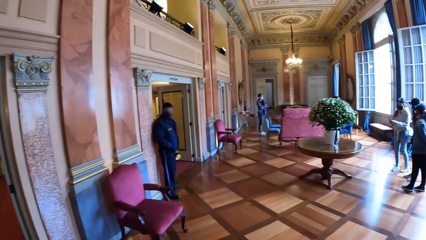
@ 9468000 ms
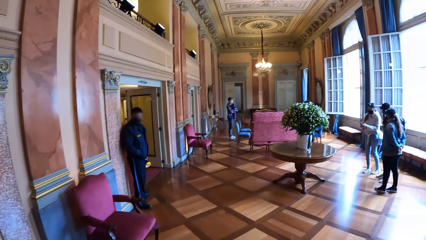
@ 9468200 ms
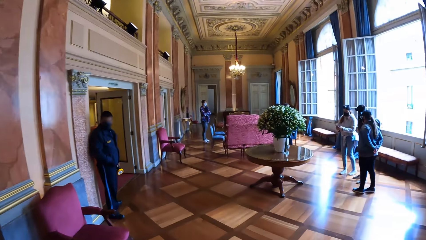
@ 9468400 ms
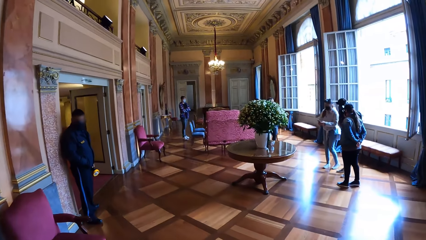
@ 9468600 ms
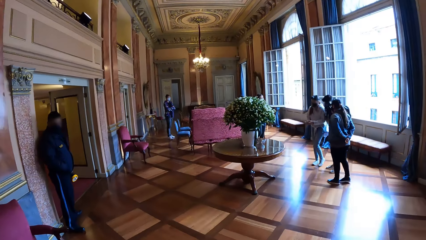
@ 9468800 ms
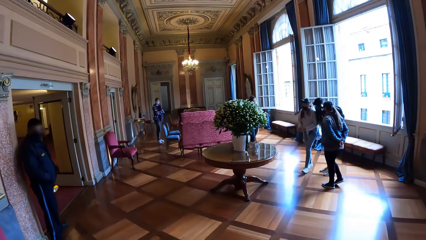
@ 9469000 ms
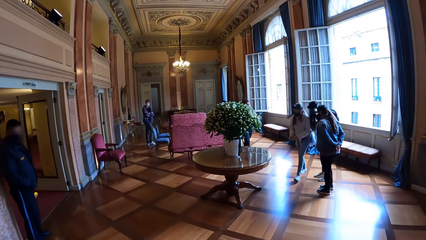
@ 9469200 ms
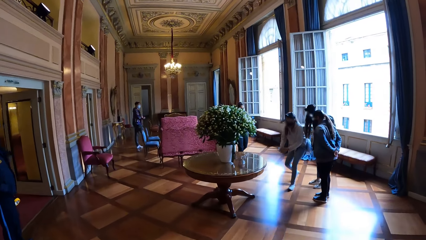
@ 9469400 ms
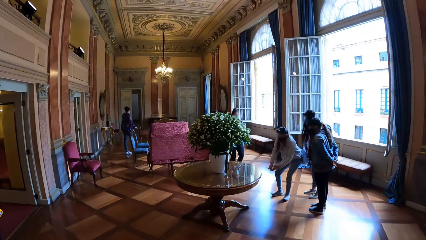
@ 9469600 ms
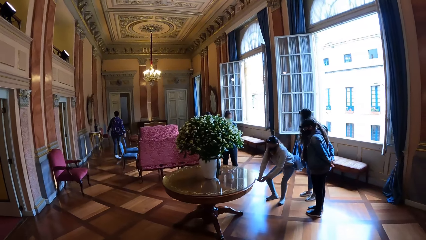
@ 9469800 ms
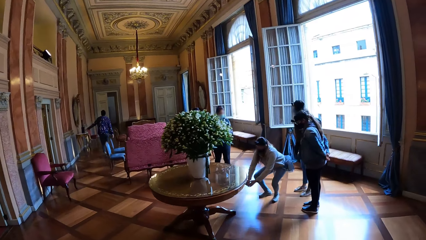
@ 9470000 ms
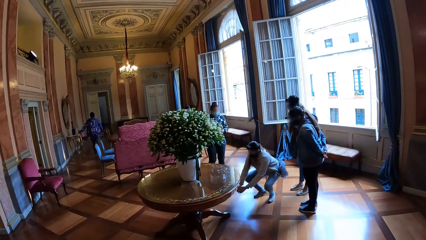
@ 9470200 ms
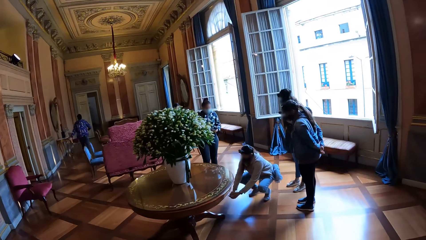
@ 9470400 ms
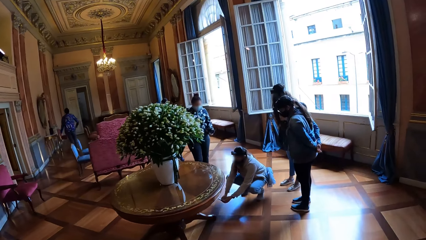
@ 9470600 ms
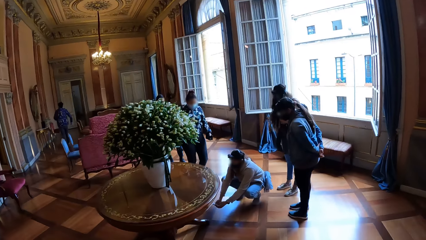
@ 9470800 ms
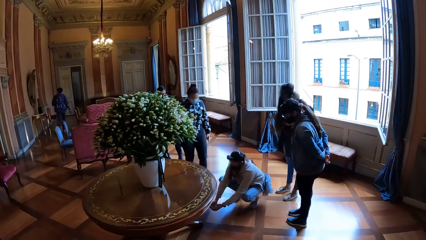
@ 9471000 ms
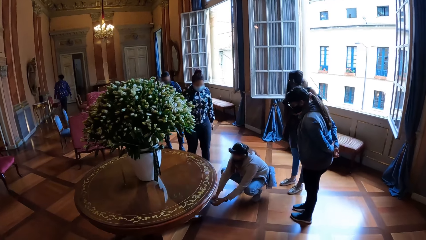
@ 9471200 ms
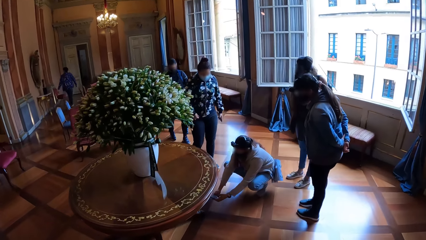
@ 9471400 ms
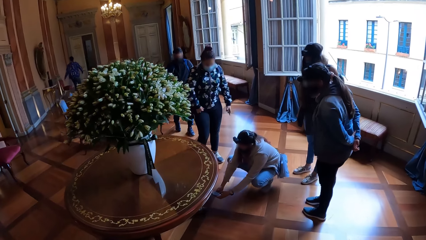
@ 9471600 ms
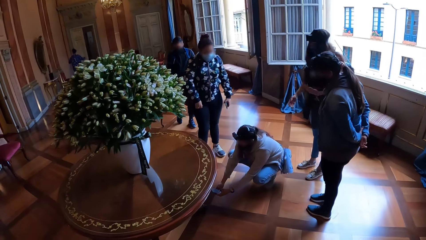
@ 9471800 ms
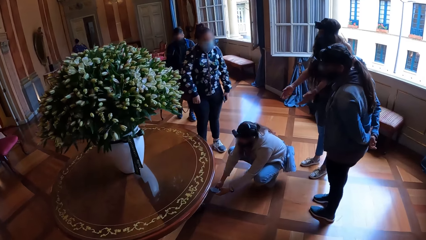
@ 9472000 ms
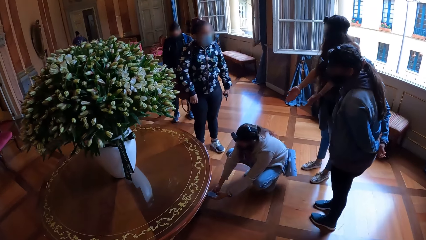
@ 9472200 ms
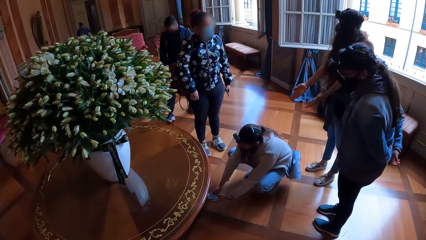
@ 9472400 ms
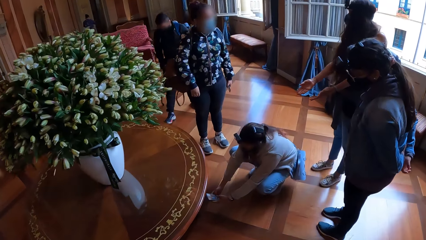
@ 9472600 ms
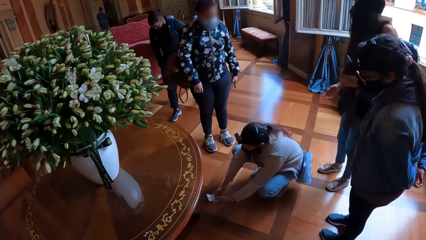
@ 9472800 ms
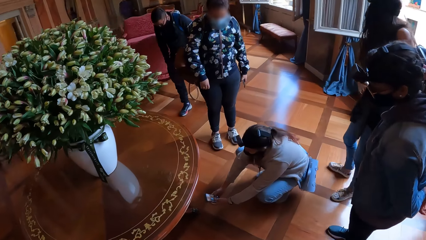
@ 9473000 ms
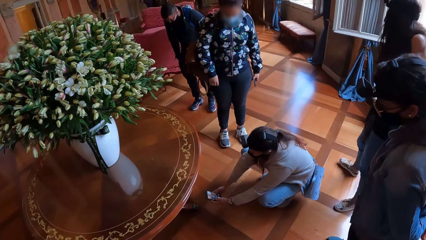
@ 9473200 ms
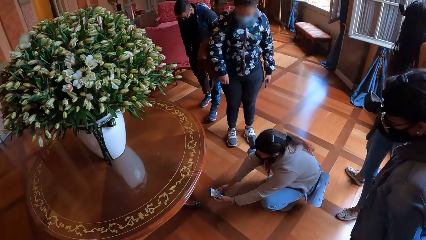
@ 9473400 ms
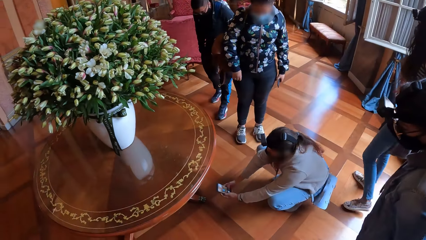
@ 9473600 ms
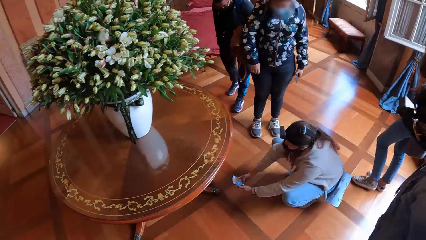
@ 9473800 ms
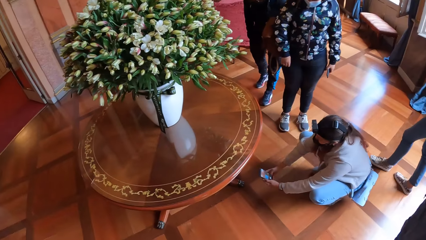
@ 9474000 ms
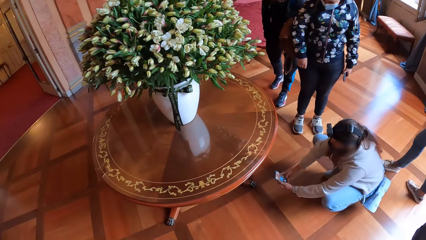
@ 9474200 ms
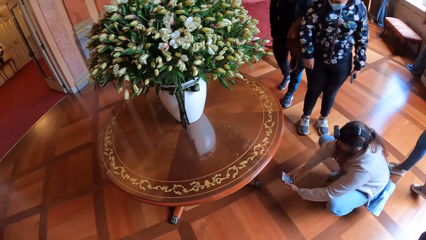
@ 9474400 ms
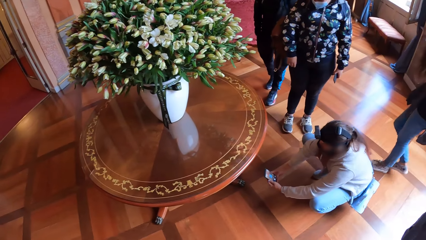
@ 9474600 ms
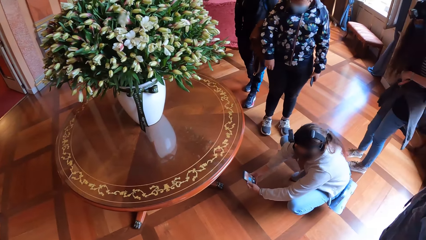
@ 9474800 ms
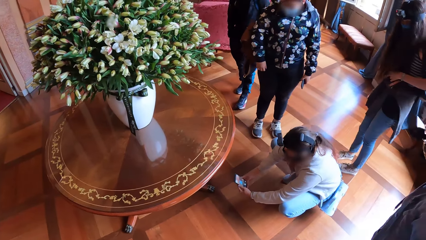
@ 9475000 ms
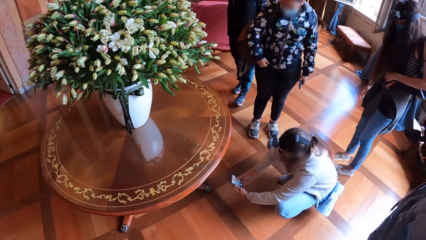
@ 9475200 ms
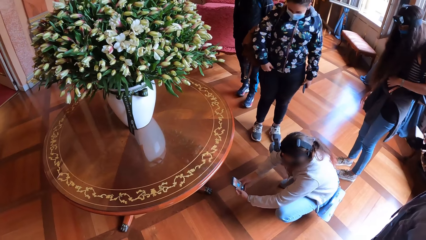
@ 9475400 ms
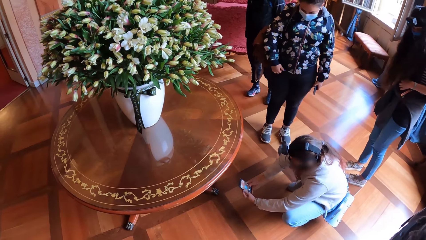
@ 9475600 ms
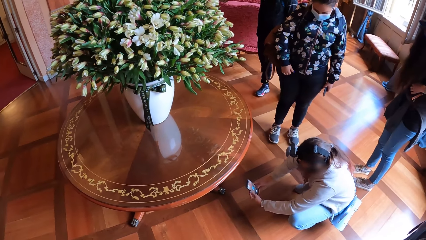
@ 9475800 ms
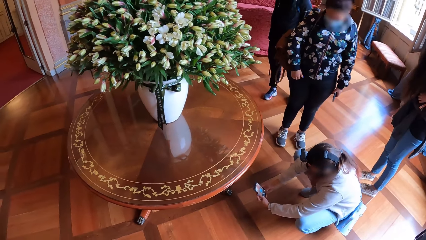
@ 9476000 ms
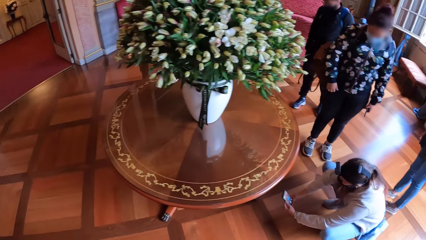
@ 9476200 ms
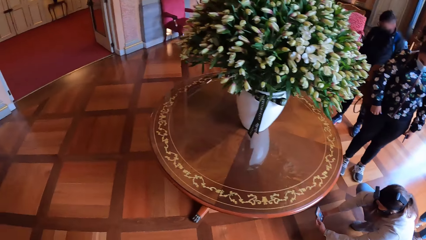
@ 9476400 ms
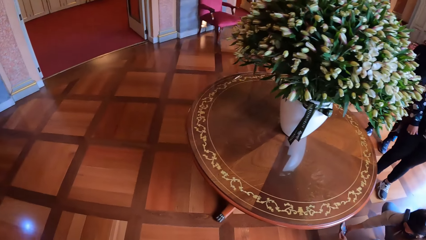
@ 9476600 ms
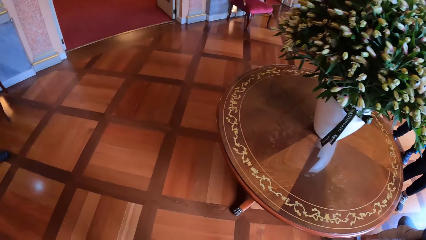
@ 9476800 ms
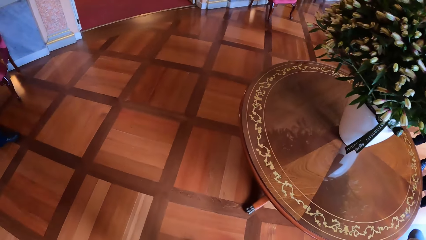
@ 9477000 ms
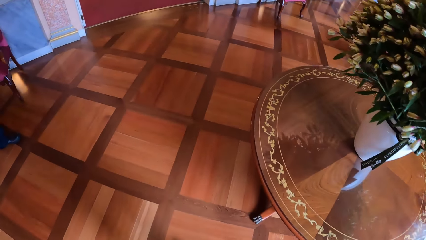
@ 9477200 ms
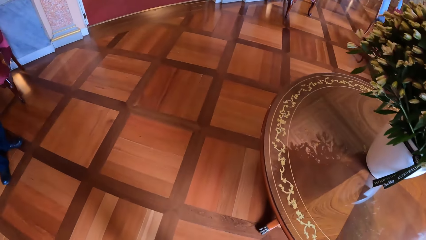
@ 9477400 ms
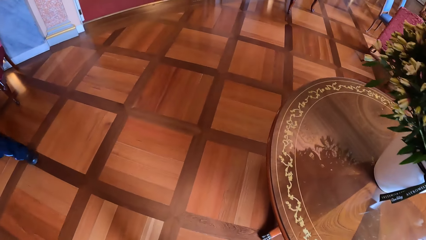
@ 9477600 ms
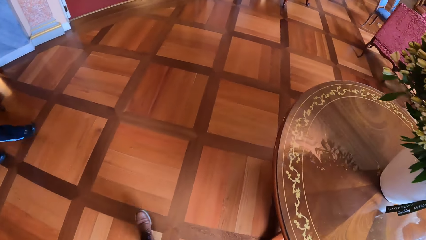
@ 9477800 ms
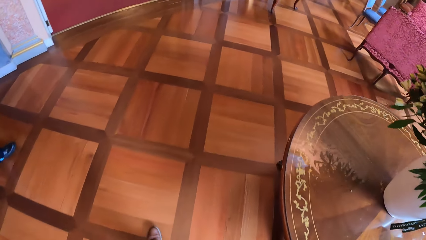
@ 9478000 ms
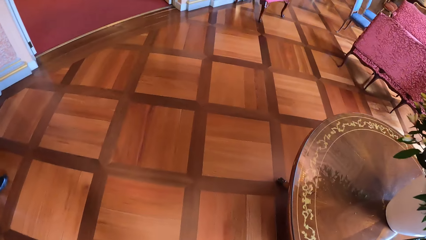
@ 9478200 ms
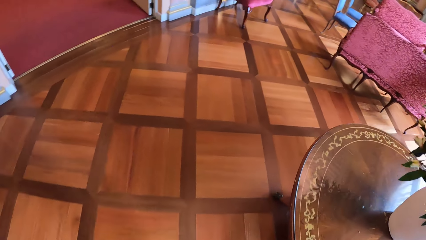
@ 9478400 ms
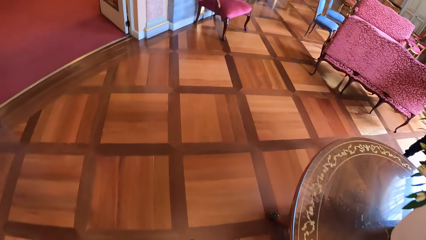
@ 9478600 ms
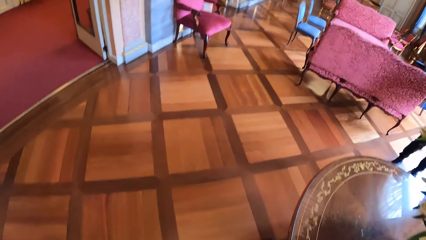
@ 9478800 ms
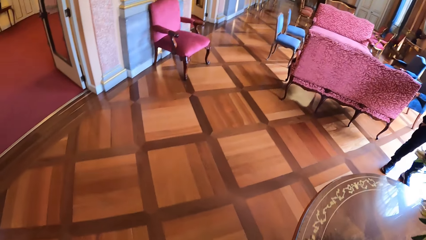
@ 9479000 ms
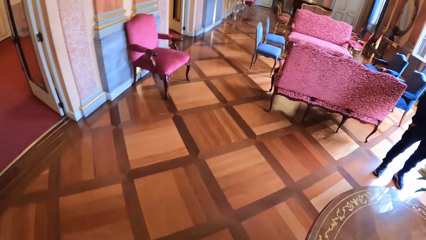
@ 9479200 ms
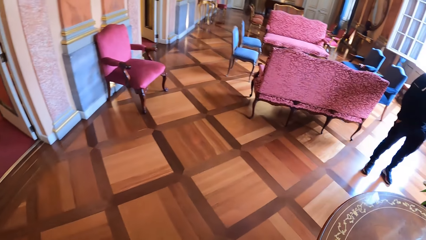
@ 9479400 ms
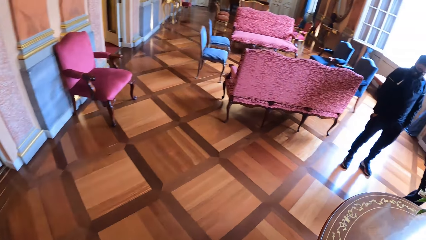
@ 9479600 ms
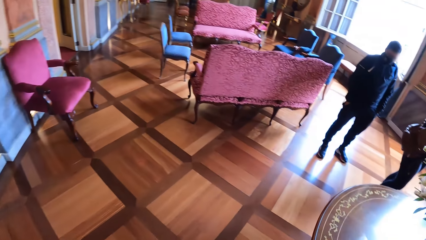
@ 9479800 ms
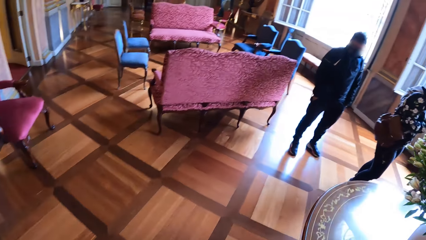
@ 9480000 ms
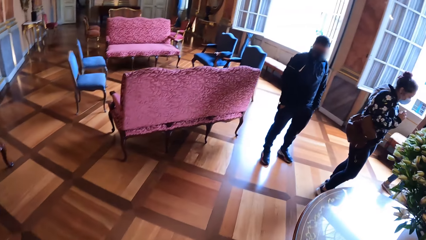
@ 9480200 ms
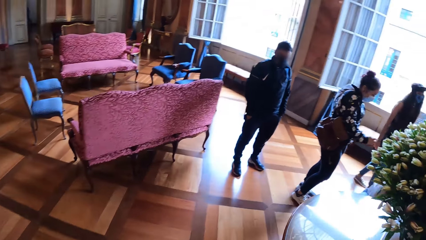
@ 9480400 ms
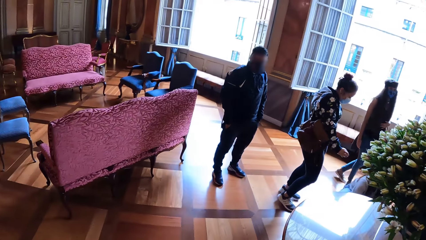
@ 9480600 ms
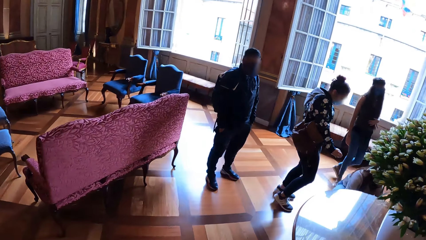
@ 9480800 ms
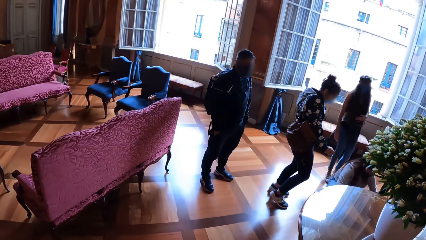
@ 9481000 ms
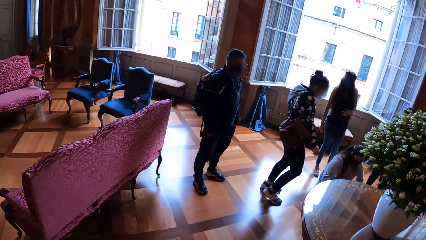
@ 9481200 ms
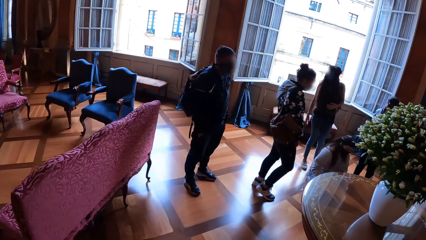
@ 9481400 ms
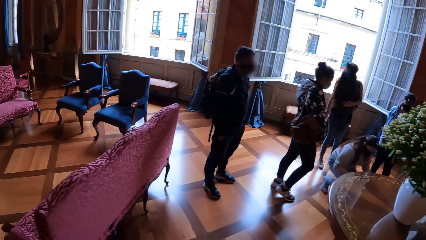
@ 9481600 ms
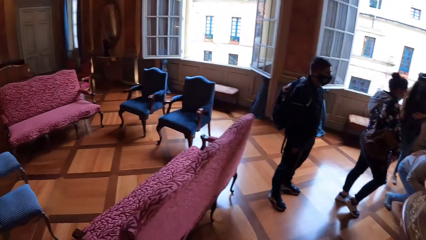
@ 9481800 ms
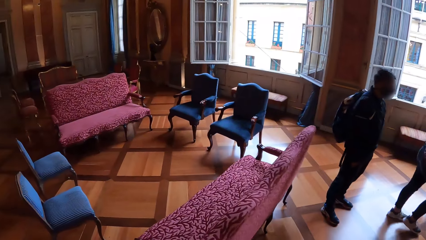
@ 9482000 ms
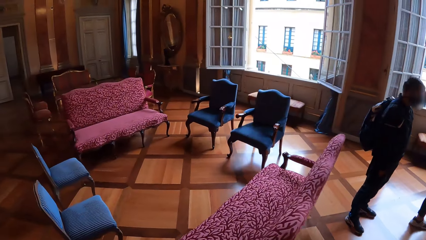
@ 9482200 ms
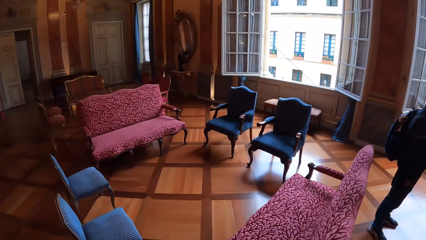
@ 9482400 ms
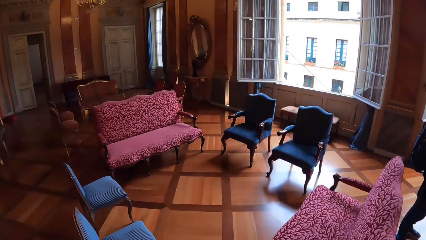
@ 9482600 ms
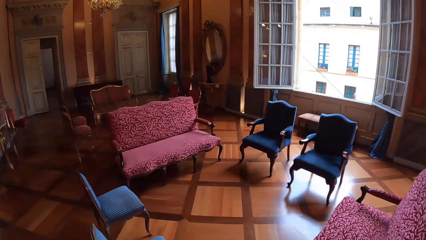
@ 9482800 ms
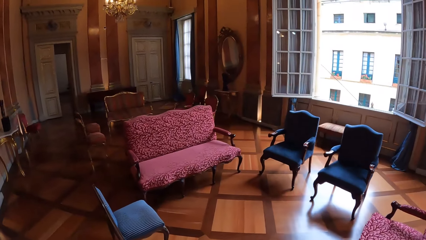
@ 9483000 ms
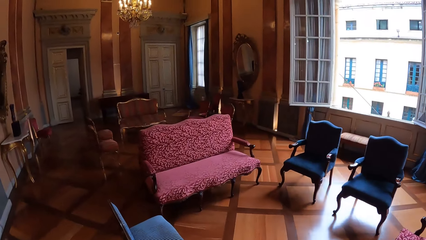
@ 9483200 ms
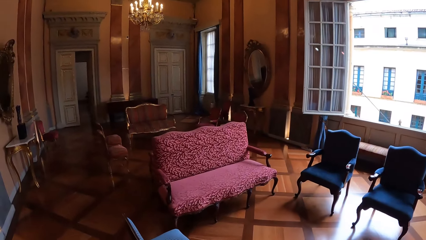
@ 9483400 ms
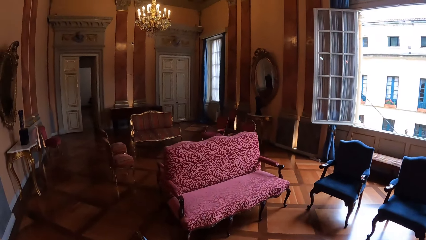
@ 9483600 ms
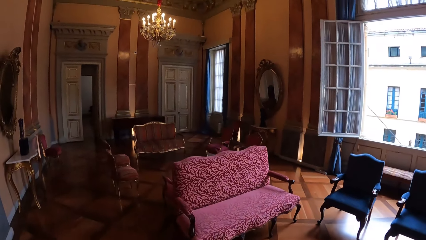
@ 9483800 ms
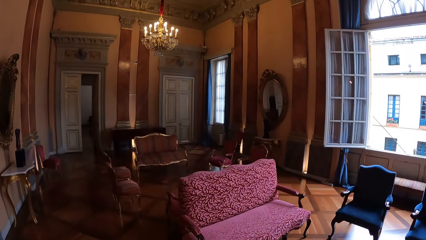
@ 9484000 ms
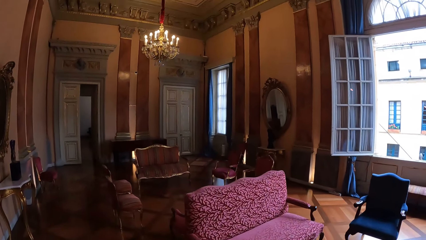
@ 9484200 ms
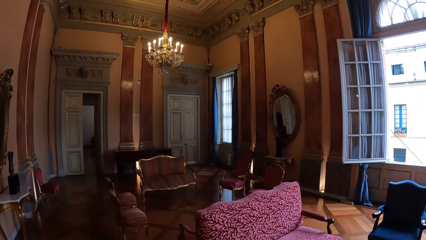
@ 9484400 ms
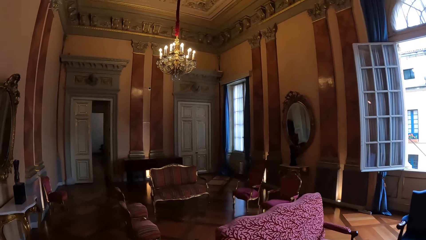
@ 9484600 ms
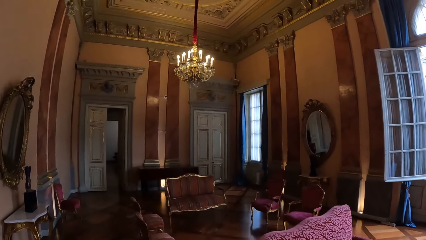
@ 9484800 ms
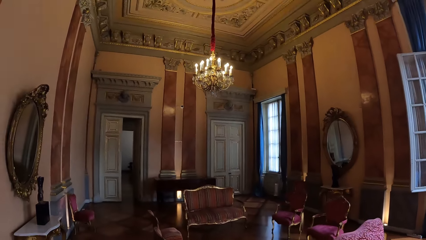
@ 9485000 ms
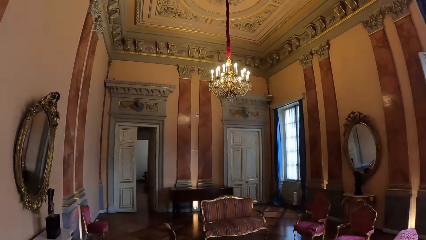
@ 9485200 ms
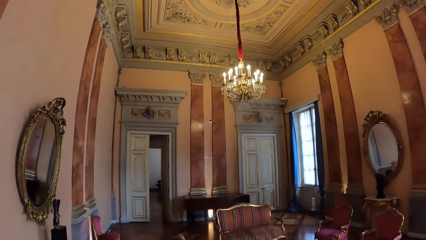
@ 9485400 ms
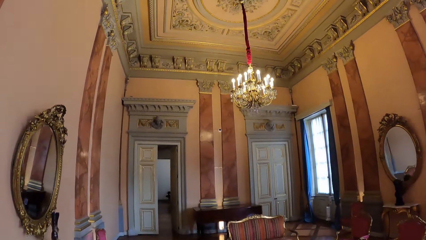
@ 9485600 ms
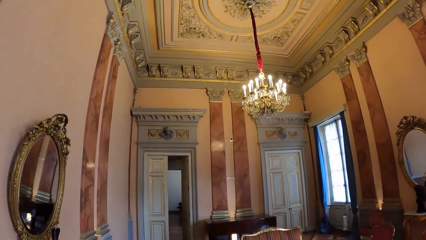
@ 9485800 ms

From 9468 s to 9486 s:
A person takes a photo. The camera wearer looks down. They walk around the building.
